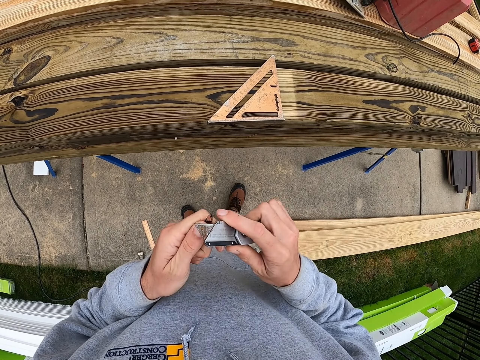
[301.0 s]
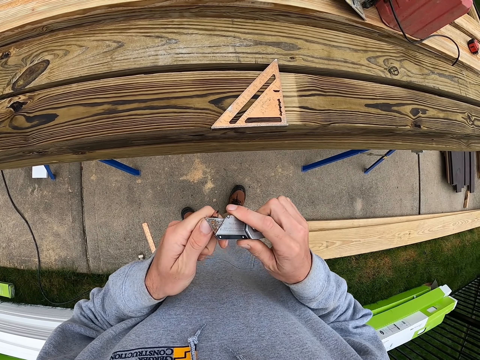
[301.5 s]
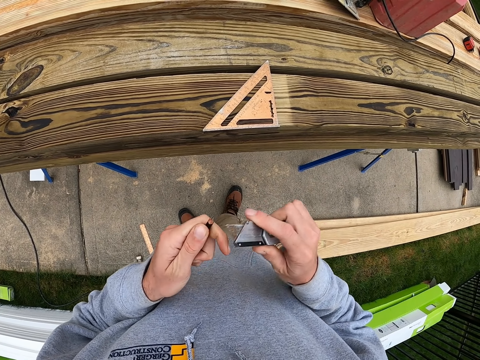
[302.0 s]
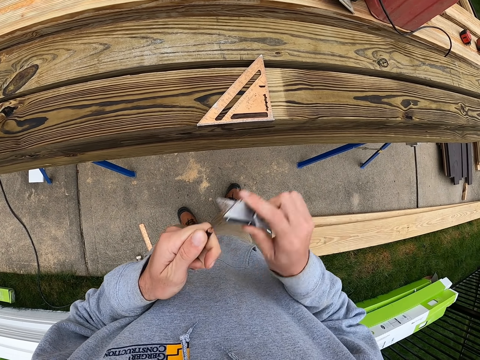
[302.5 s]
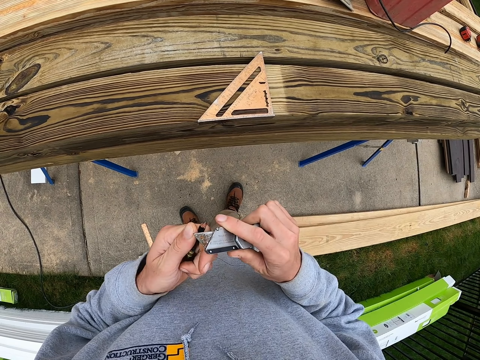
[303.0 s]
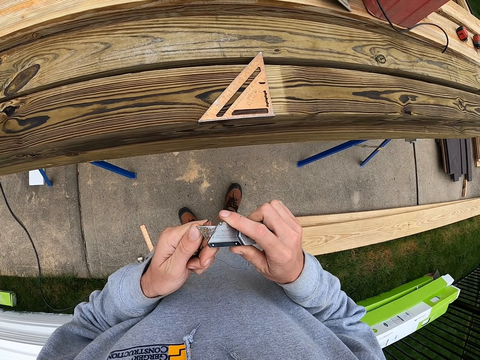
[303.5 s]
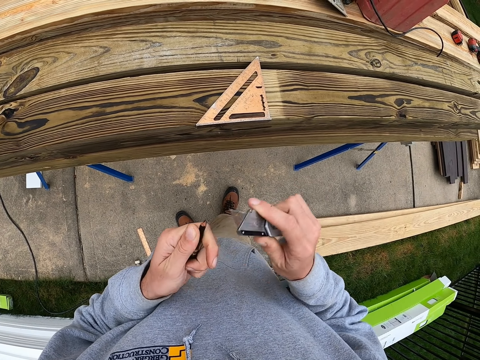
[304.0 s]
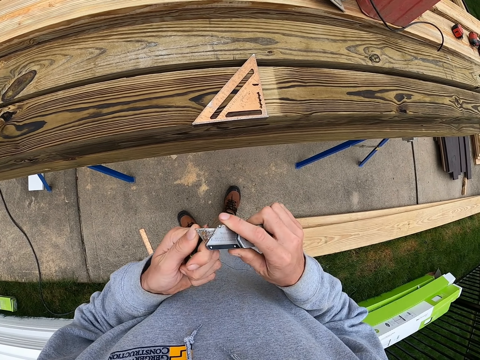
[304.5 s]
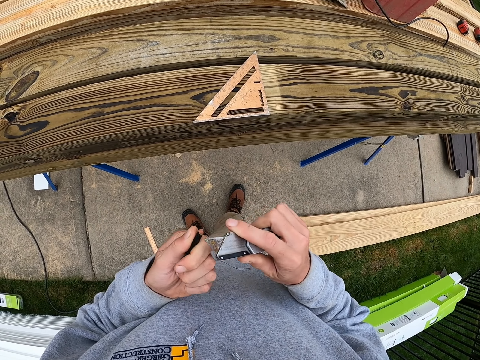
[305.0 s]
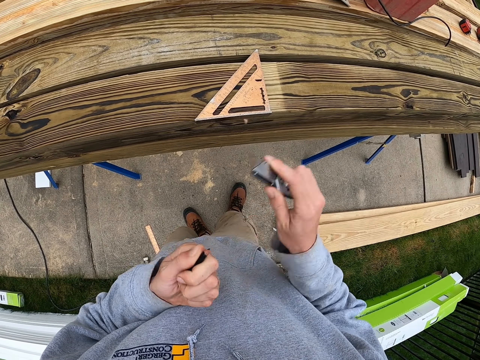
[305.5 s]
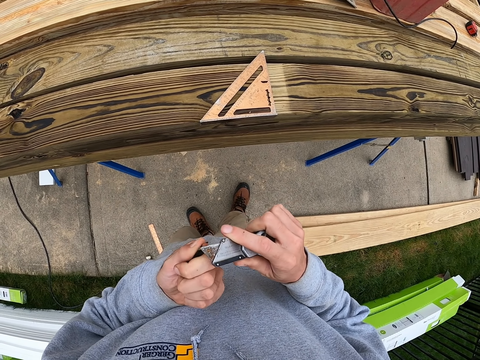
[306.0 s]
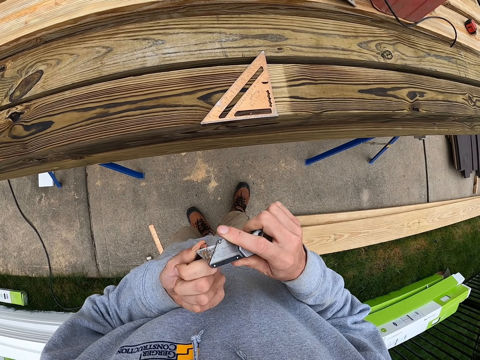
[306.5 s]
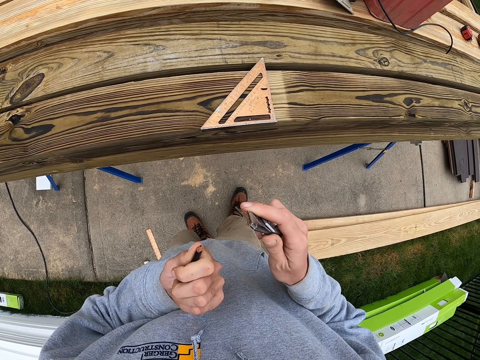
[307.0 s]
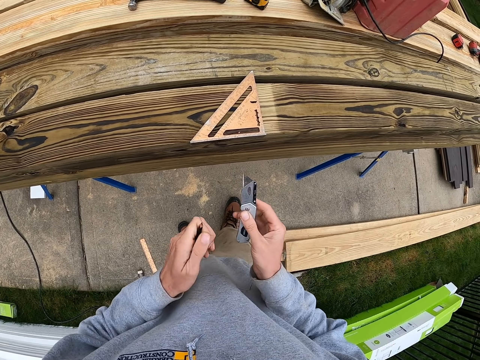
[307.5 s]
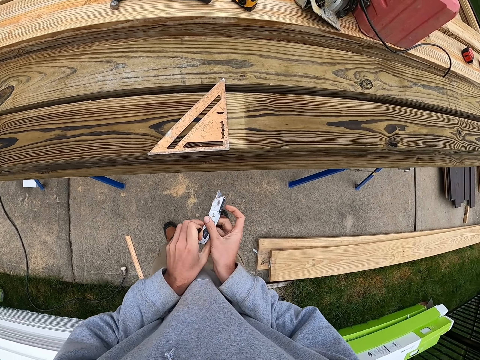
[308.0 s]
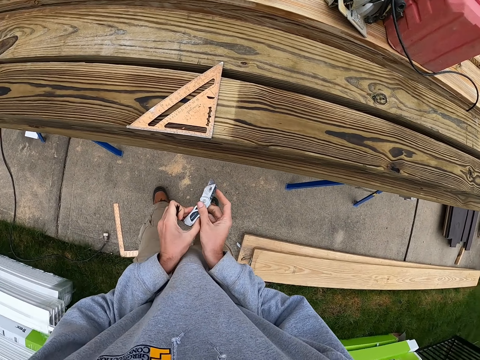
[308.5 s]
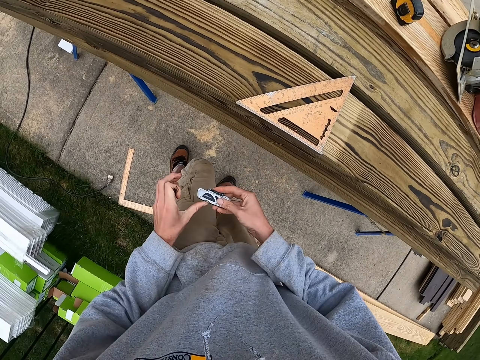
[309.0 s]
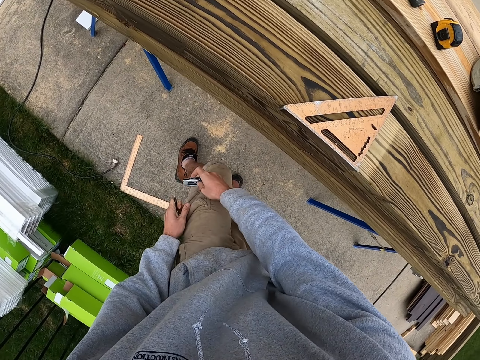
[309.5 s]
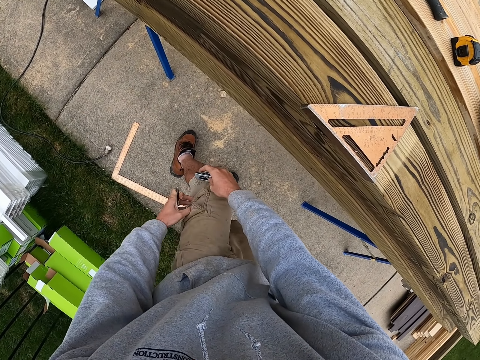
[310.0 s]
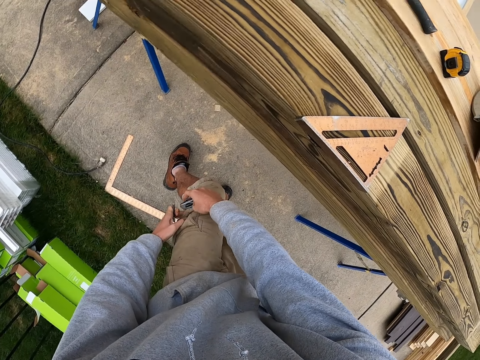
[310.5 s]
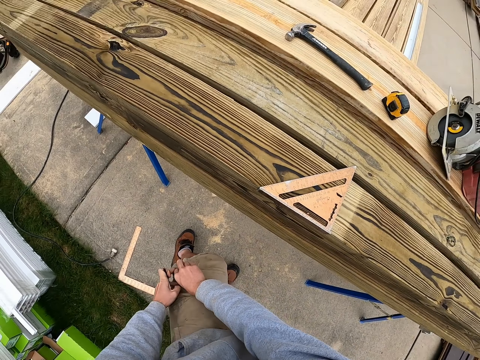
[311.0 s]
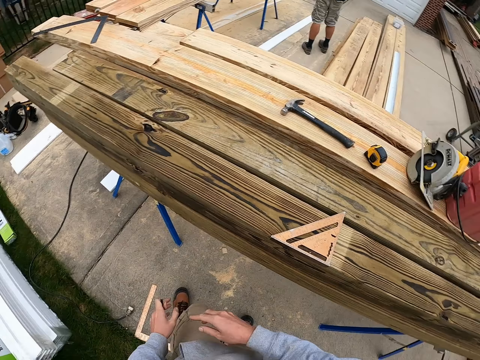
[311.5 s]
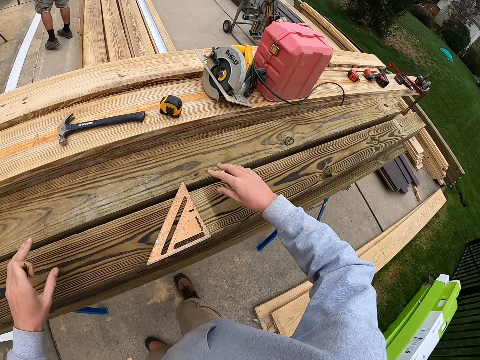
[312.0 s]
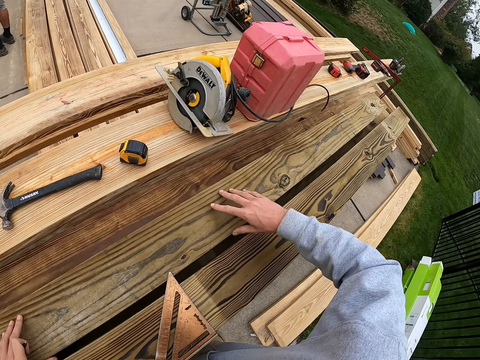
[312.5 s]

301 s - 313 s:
The camera wearer sharpens the pencil. They fold the penknife. They open the pocket. They put the penknife in the pocket.

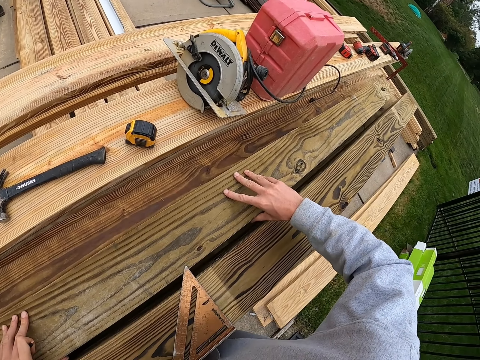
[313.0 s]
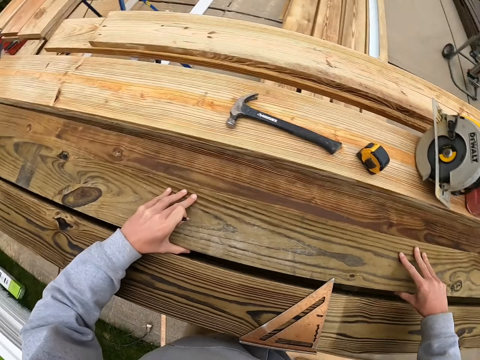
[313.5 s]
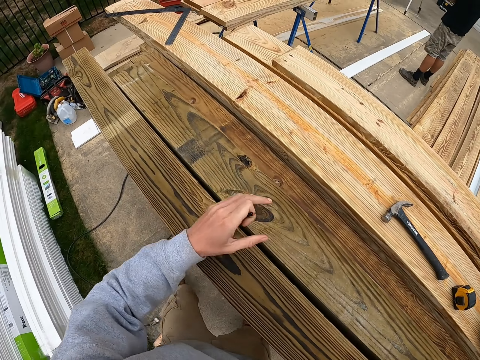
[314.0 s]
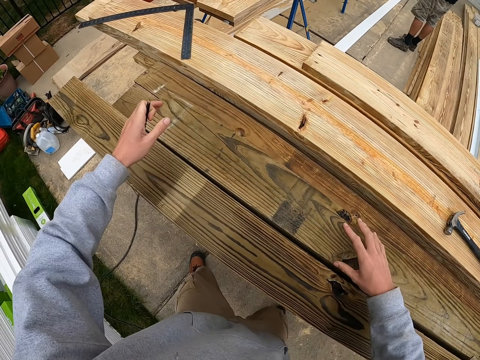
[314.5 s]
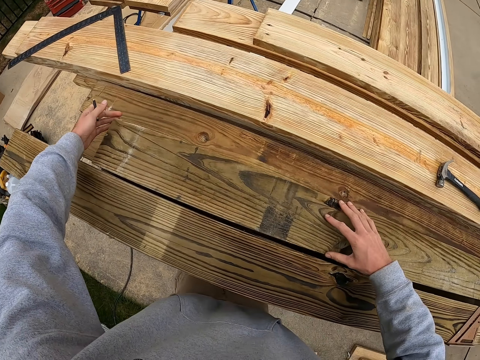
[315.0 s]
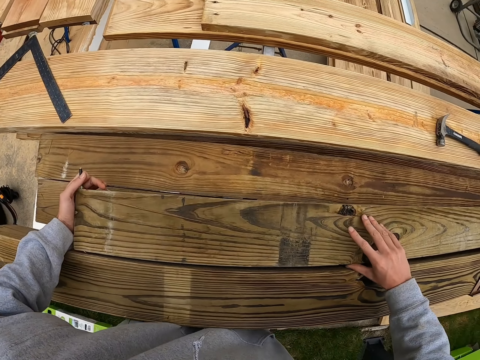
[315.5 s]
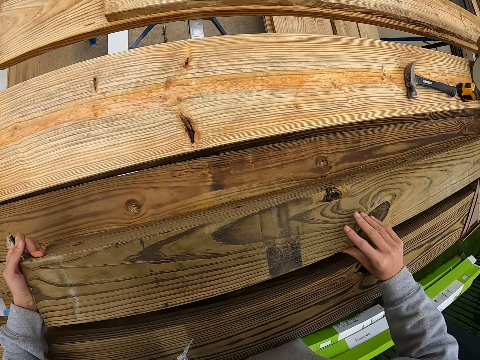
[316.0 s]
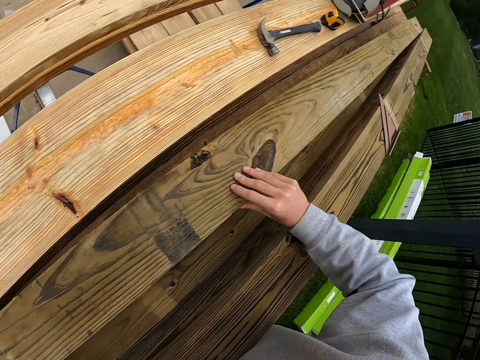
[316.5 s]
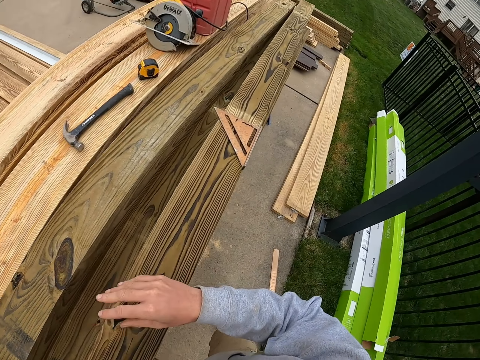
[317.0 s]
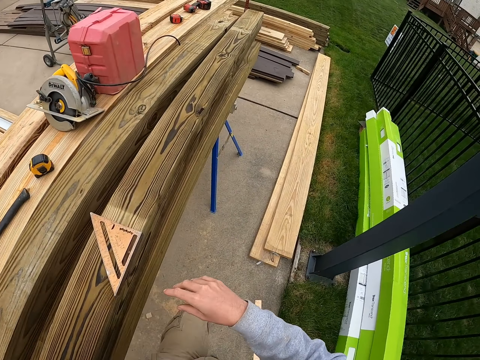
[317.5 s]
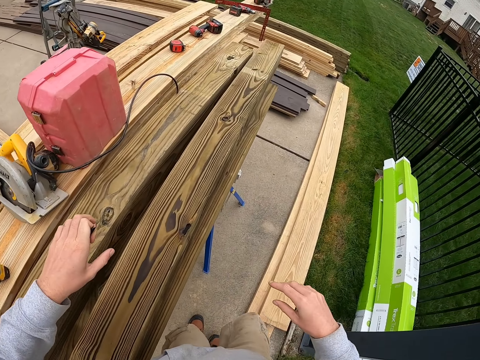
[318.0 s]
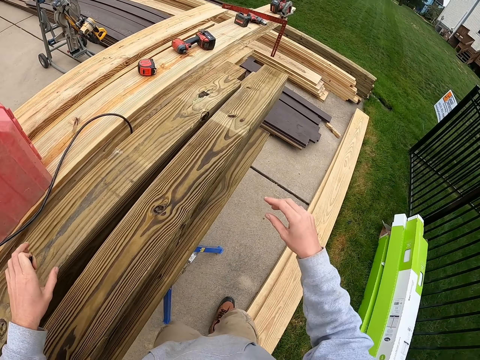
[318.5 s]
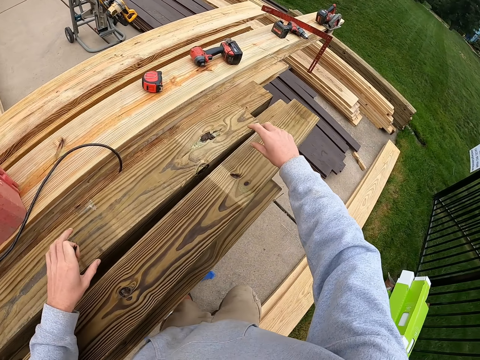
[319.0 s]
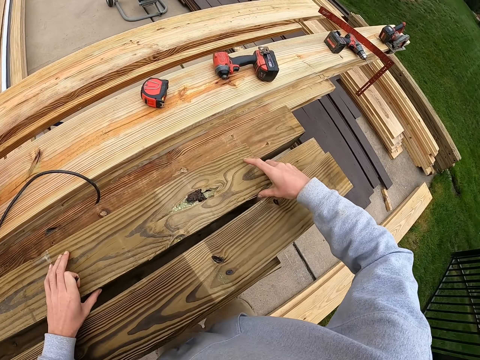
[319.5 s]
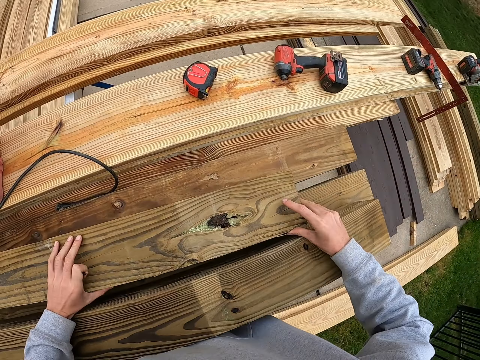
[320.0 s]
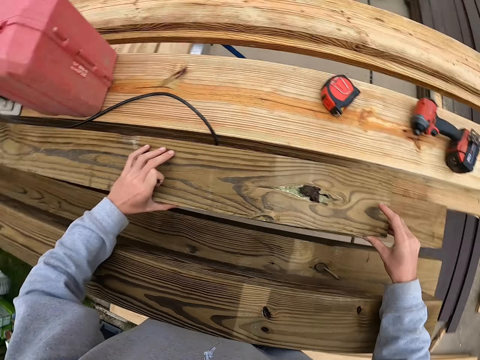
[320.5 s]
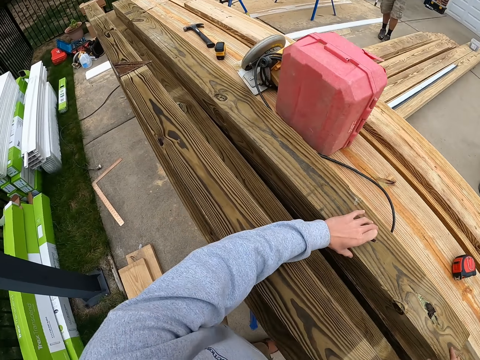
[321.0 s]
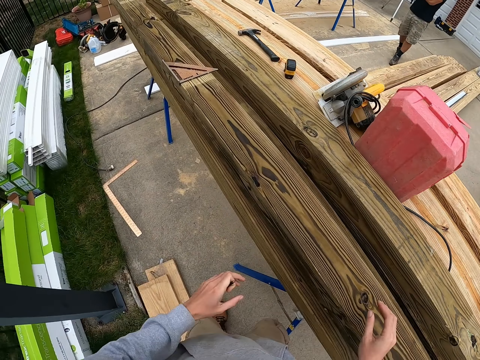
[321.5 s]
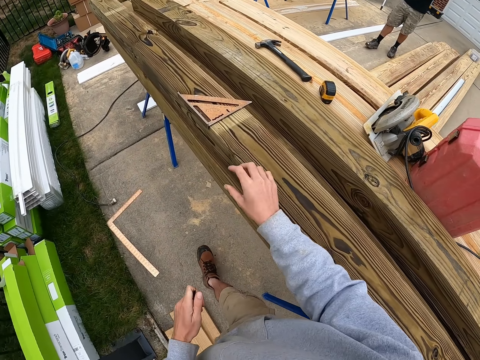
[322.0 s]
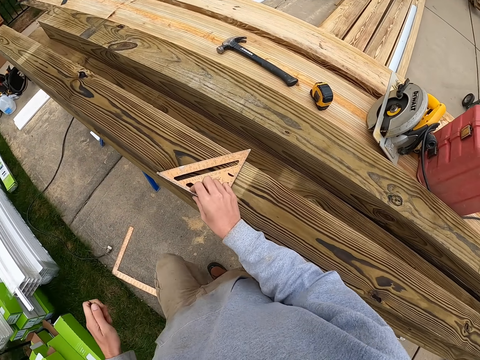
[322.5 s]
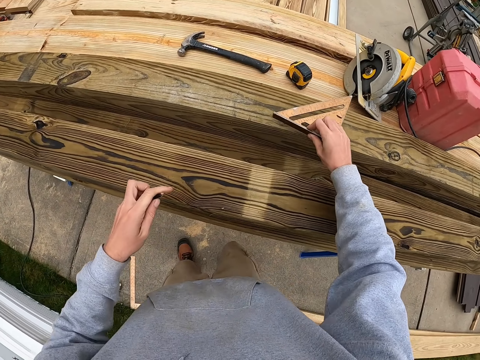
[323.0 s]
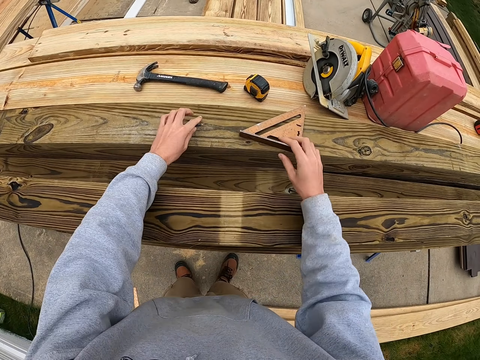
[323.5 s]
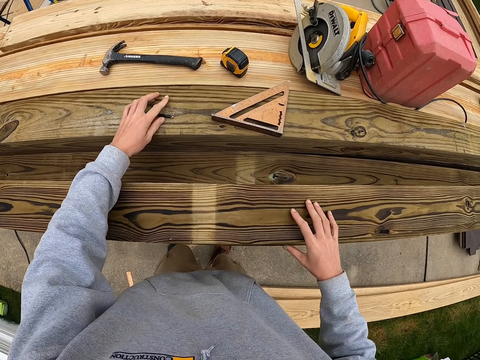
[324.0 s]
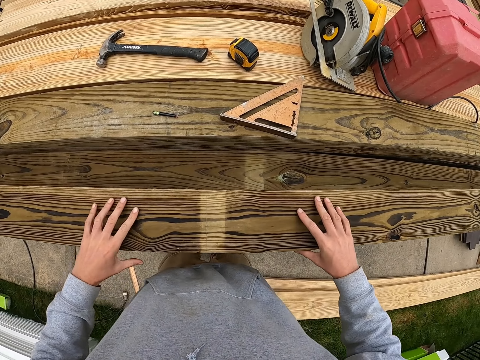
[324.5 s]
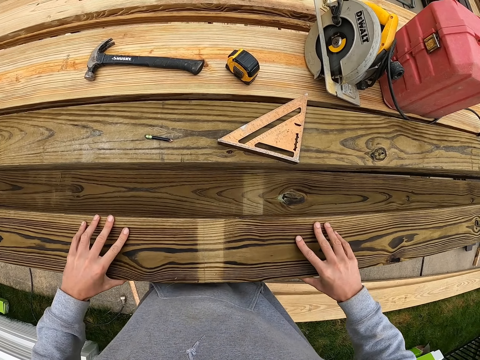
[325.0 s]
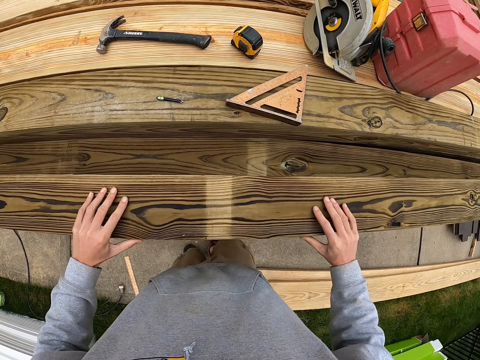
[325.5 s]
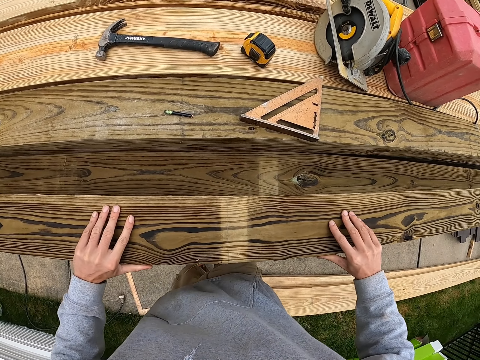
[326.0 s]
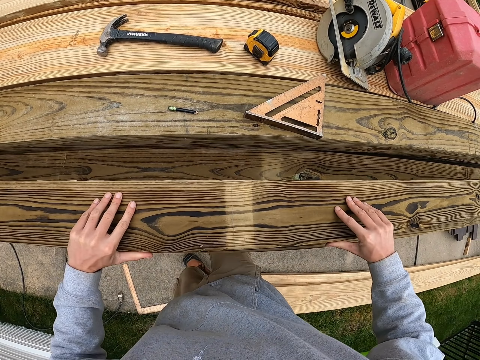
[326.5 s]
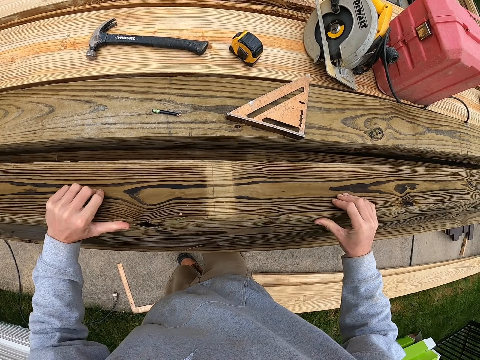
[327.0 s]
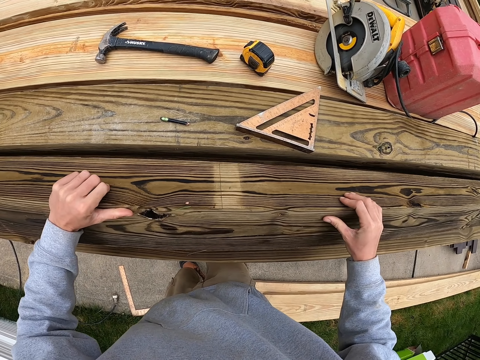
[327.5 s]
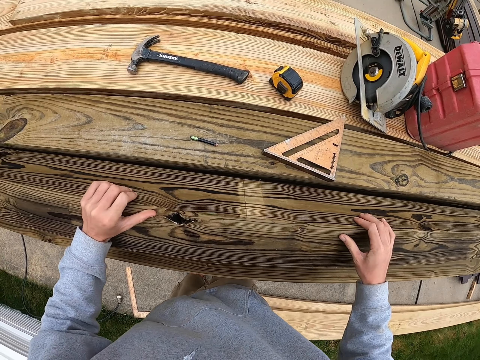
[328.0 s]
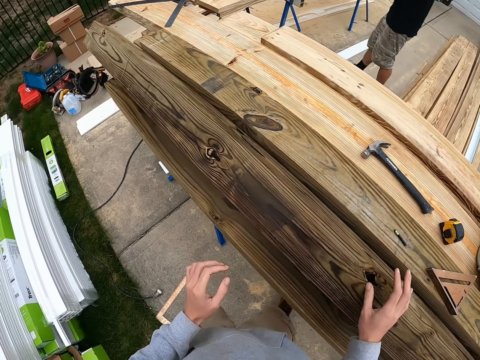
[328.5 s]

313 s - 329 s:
The camera wearer moves timber. They walk on the pavement. They move the timber. They walk on the pavement. They move the timber. They move the rafter square. They place the pencil on the timber. They move the timber.
